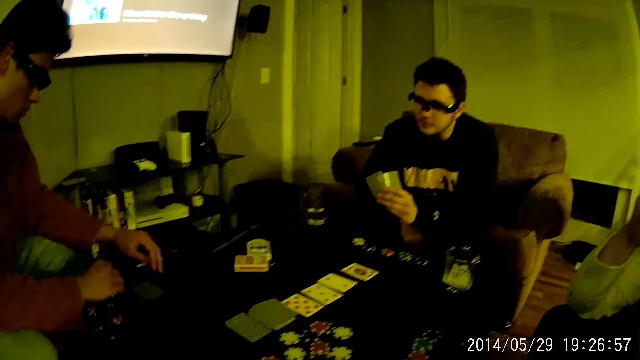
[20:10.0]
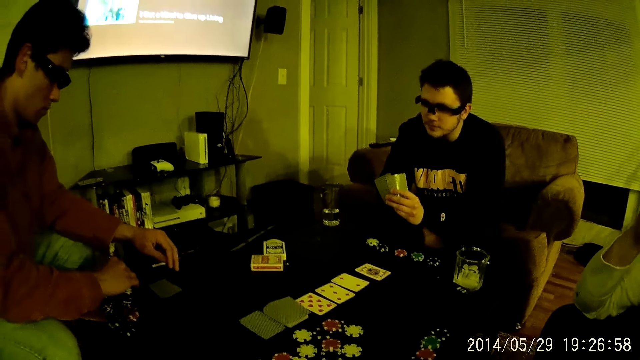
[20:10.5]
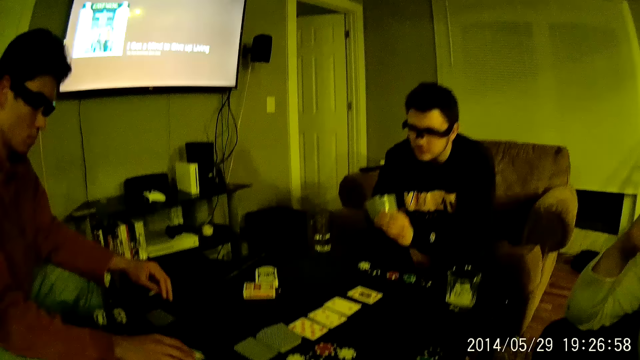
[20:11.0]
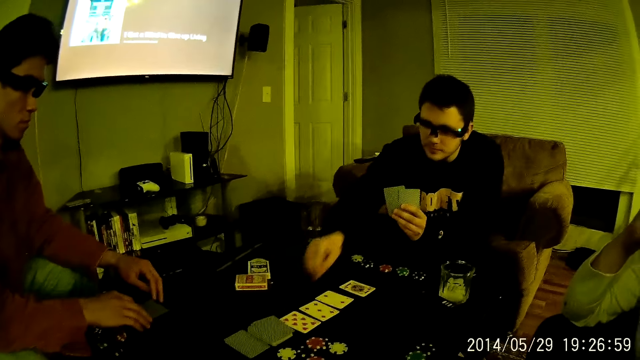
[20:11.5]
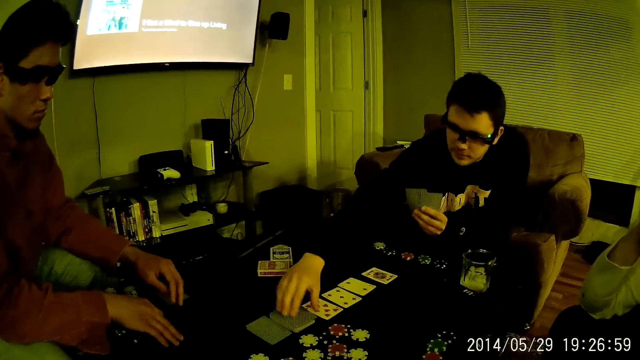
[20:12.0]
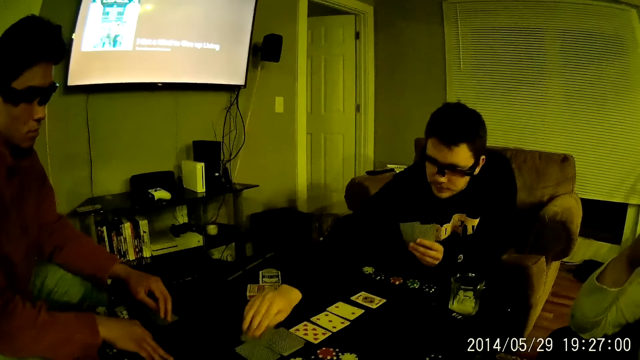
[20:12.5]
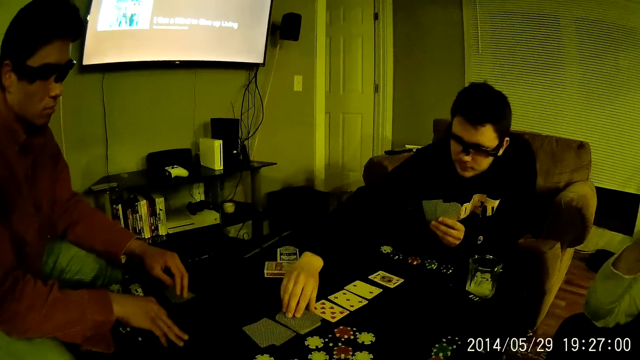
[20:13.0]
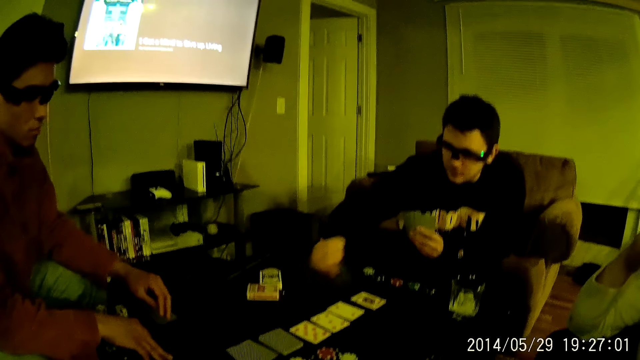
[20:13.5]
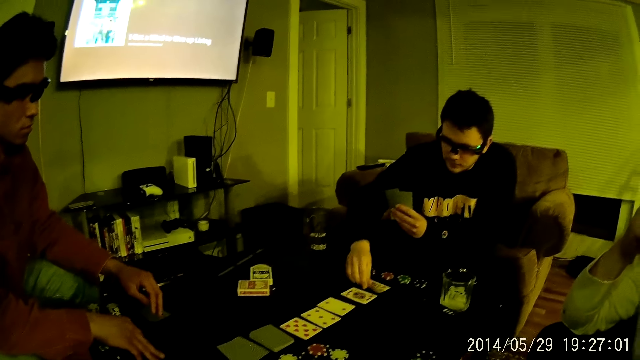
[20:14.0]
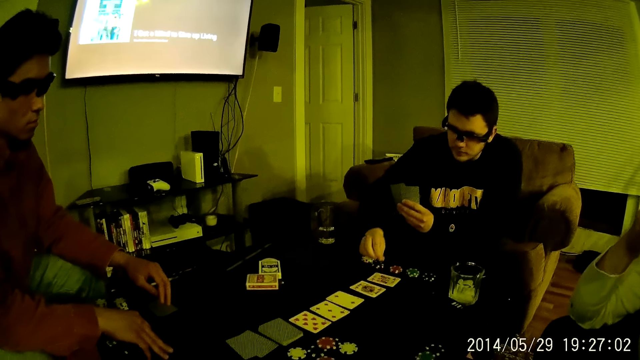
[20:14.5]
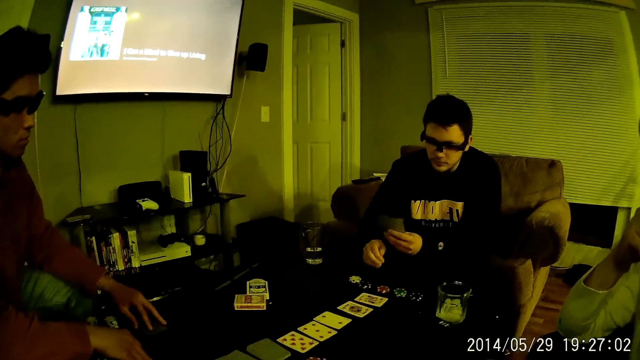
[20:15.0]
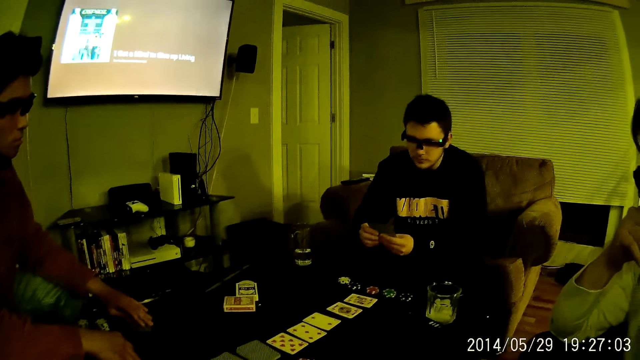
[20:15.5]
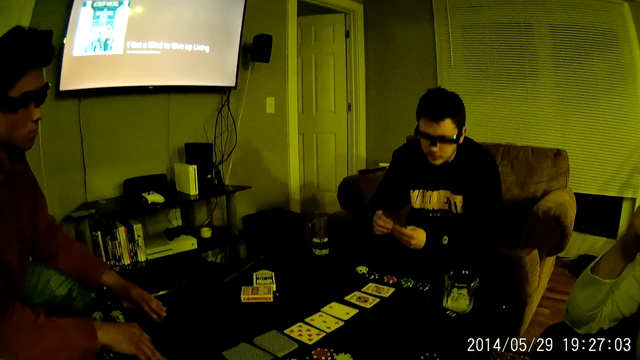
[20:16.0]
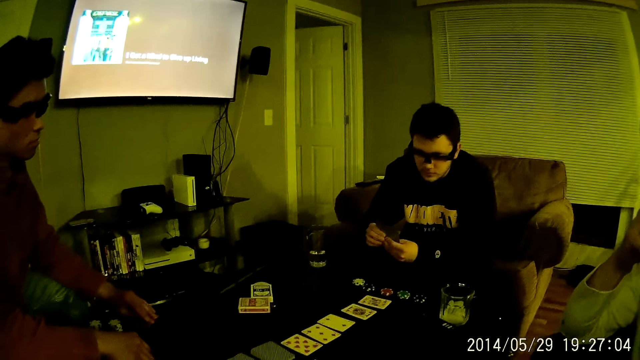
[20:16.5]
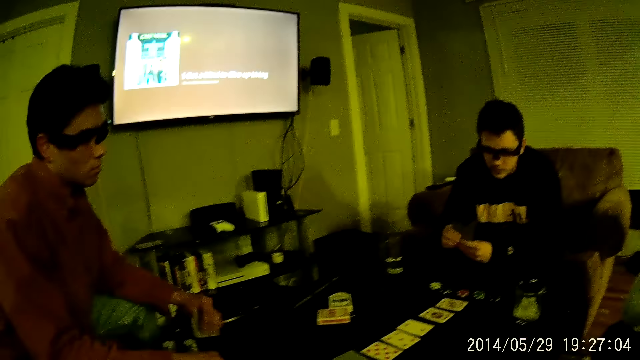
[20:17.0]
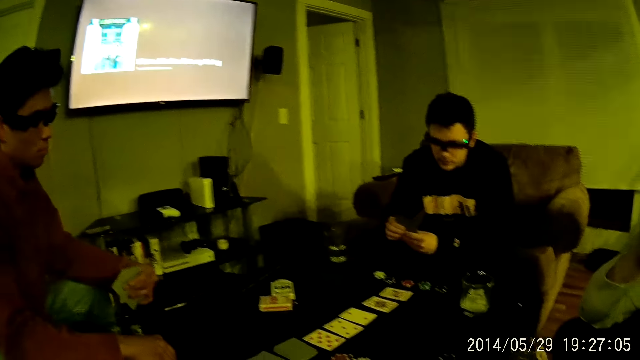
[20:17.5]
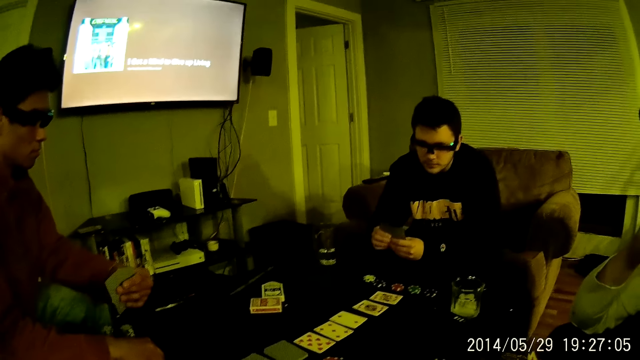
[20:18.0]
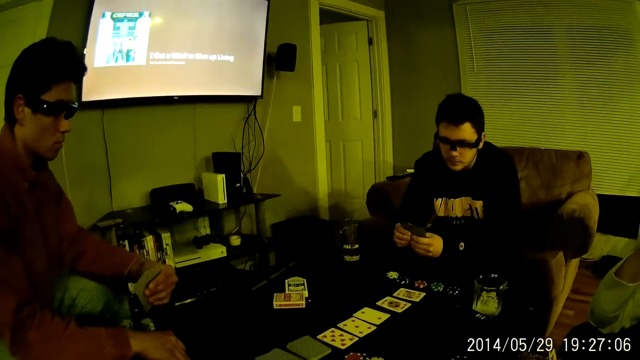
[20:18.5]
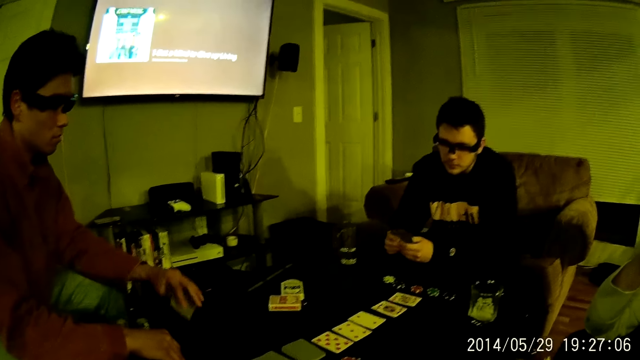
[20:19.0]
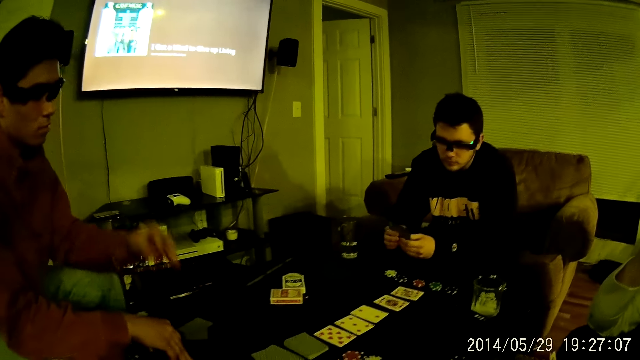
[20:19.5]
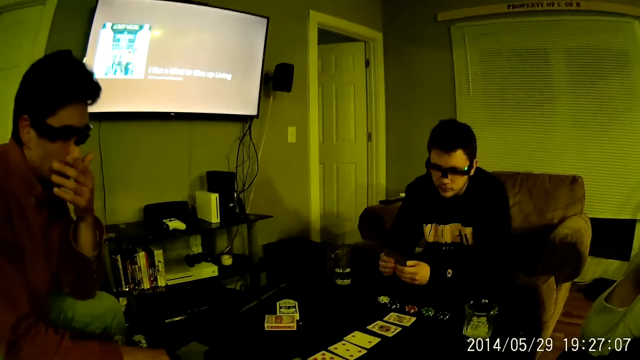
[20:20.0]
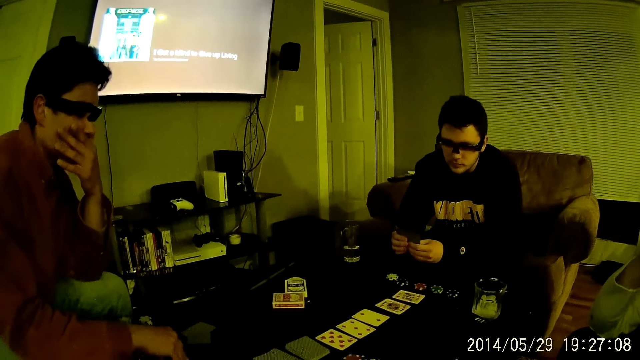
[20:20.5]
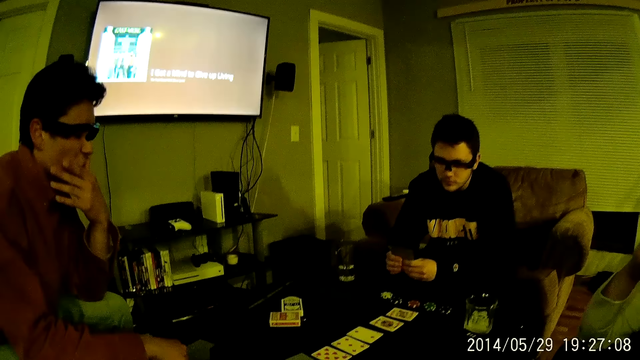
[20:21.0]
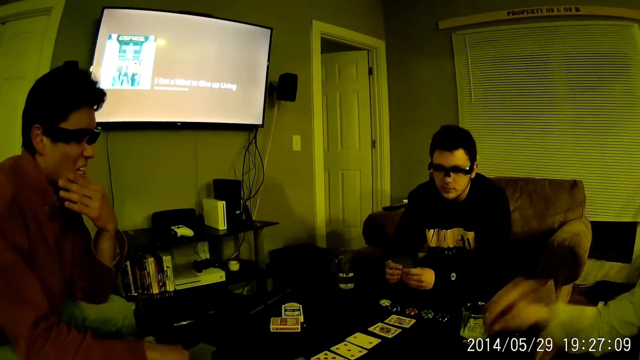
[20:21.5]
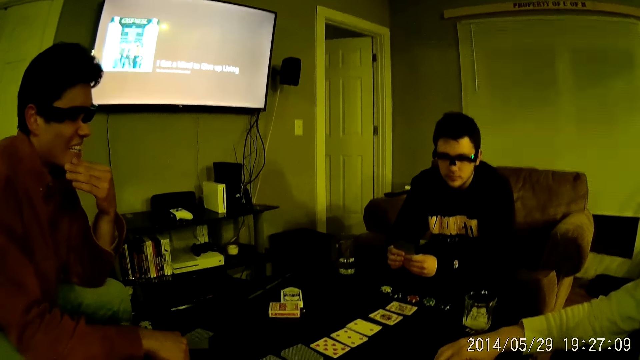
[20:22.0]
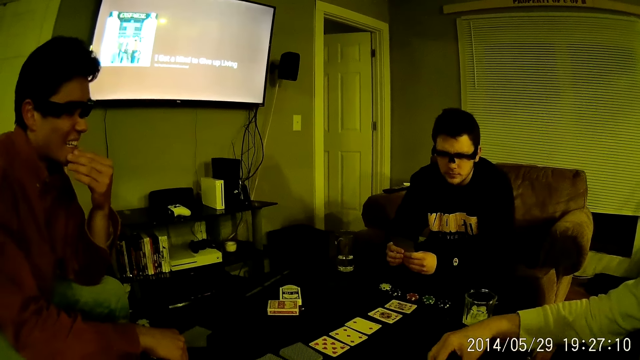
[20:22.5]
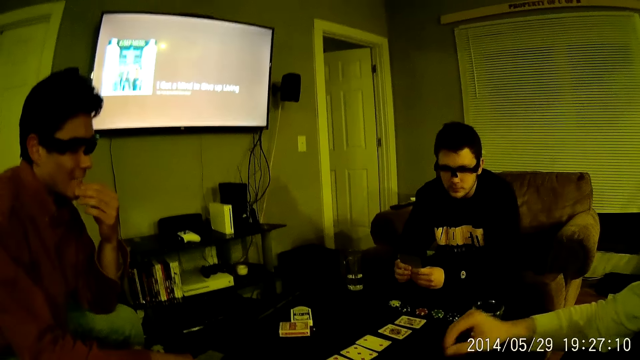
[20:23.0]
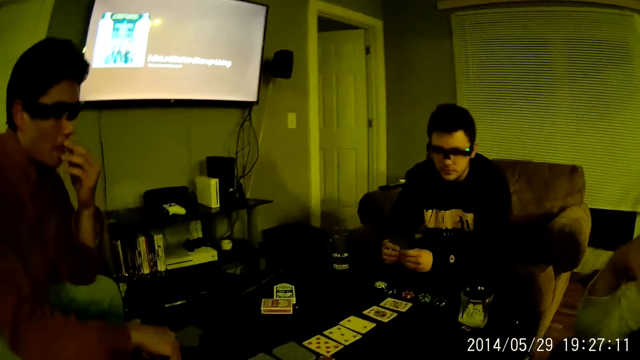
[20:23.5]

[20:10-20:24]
A man throws a chip on the table with his right hand. Another man takes a card from the cards on the table with his right hand, arranges the cards. The second man drops the card on the table with his right hand. The first man takes the cards on the table with his left hand. The first man takes a card. The first man drops the card in his left hand on the table, touches his mouth with his left hand. A third man throws a chip on the table with his right hand.

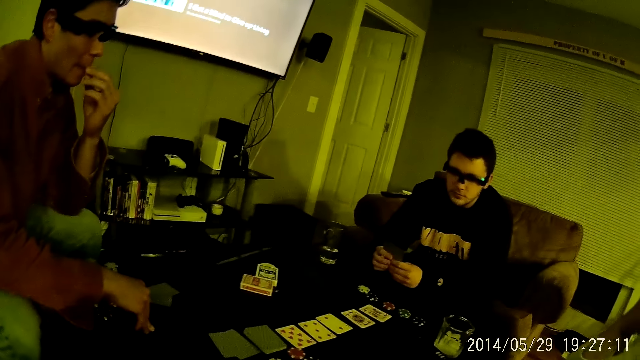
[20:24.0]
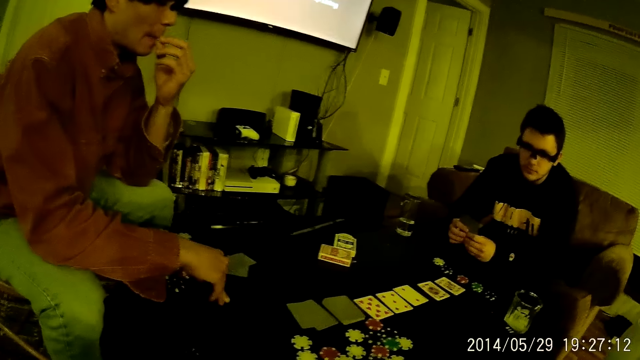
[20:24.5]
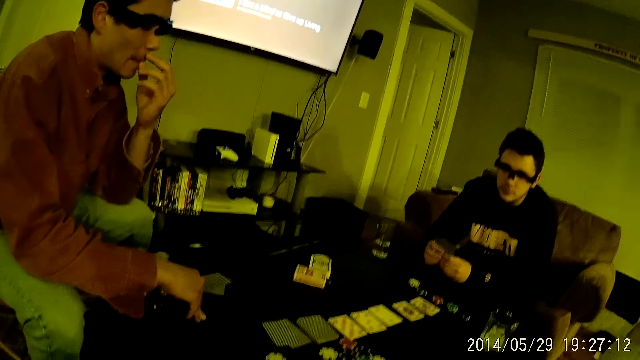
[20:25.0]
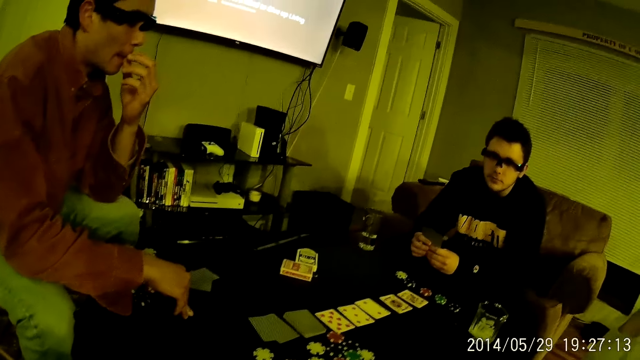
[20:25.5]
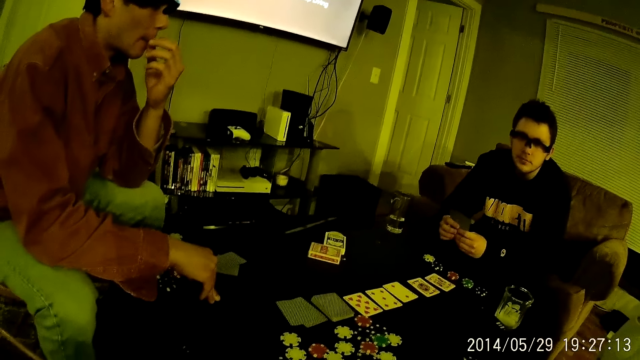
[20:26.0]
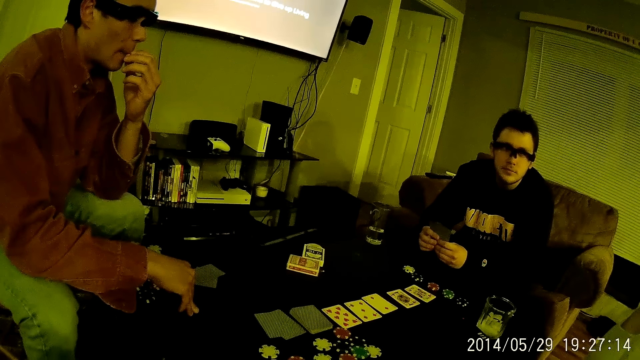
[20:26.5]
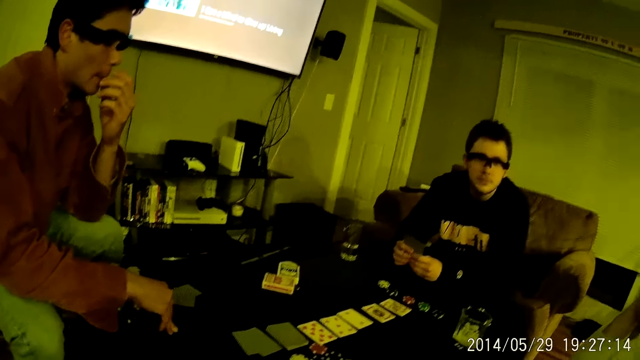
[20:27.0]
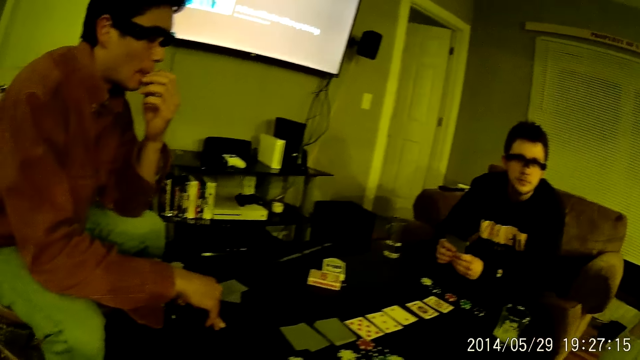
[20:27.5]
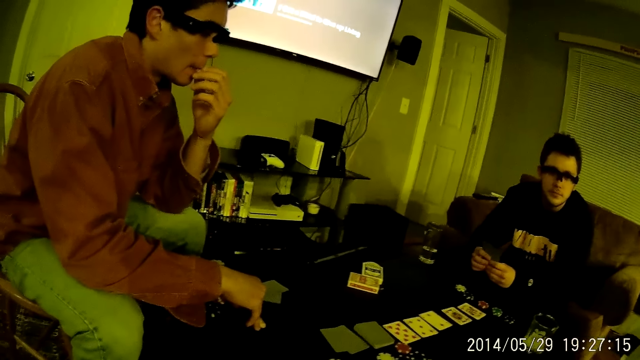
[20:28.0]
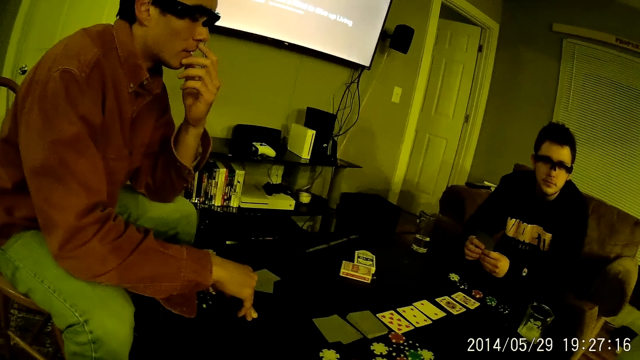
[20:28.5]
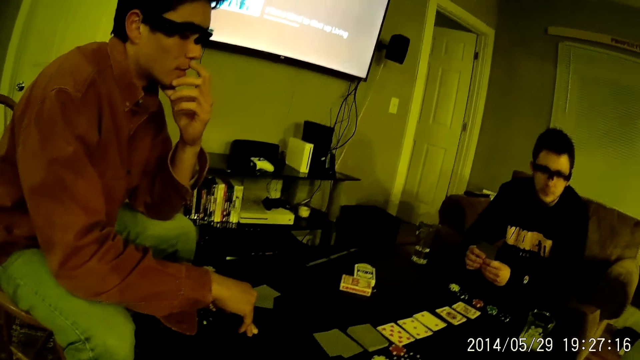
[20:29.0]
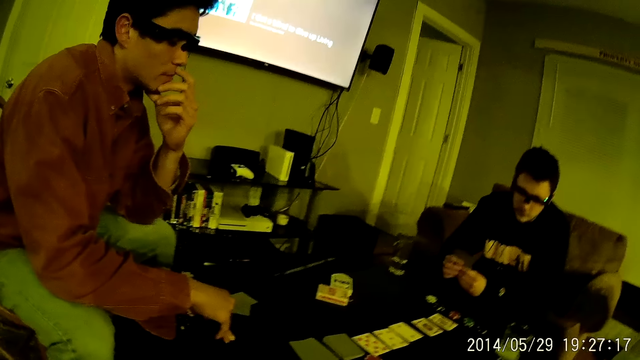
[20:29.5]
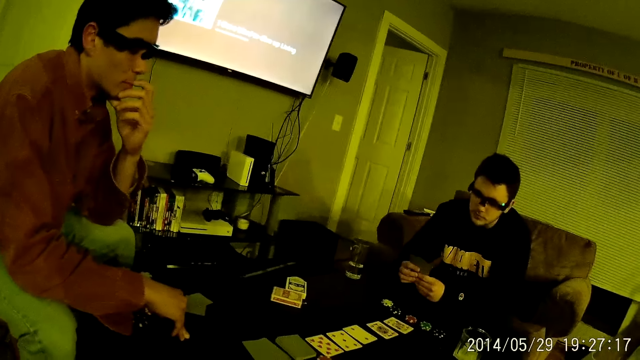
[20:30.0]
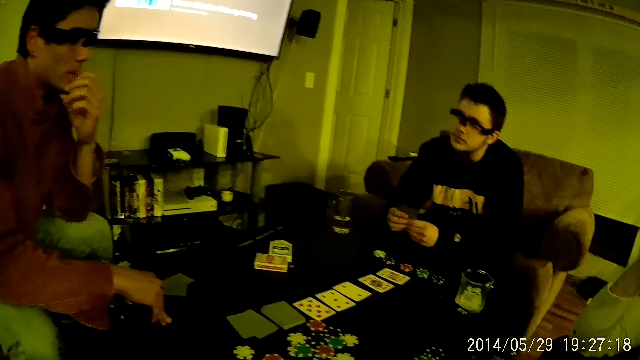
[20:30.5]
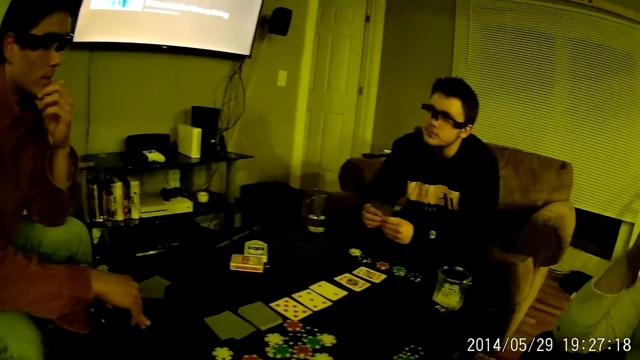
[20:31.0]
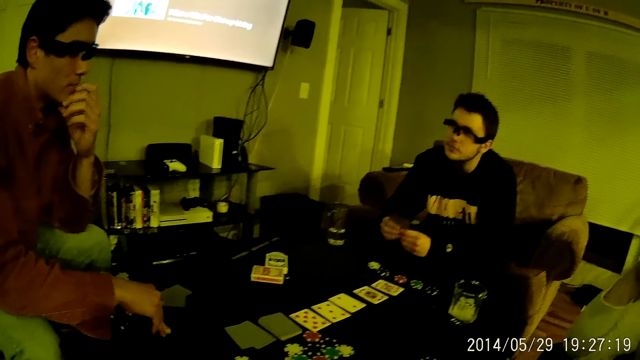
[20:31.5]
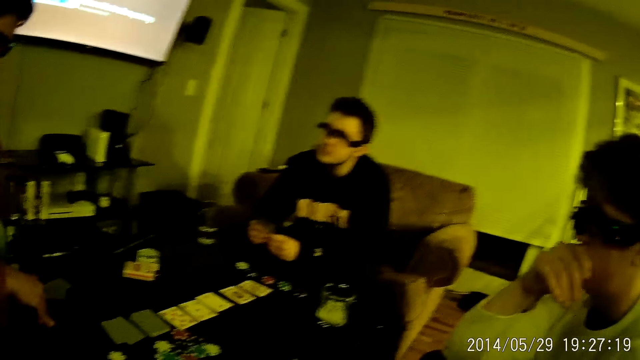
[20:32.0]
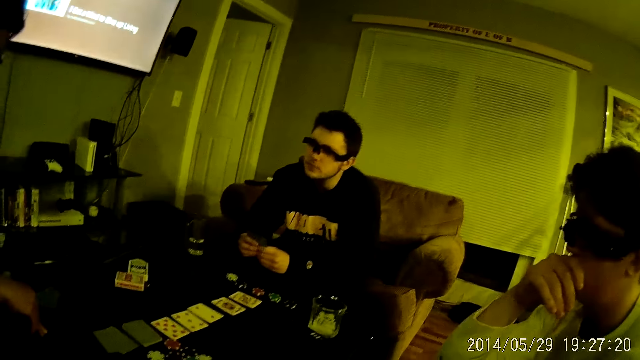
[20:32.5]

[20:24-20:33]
A man touches his face.
